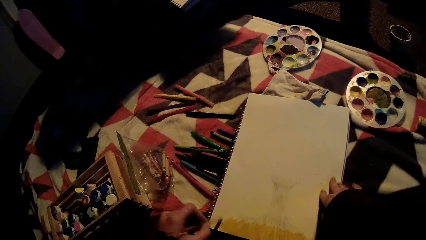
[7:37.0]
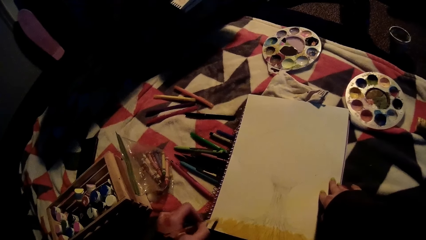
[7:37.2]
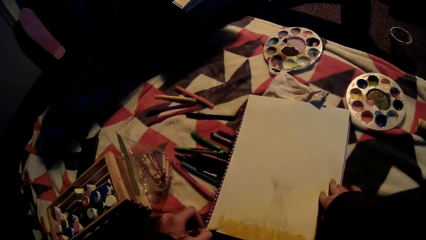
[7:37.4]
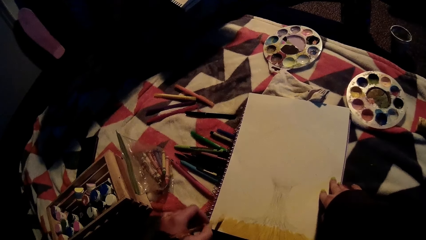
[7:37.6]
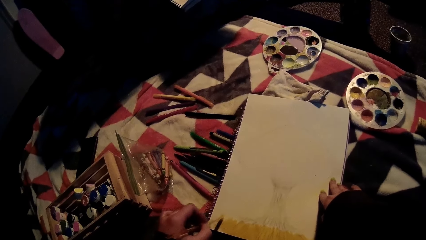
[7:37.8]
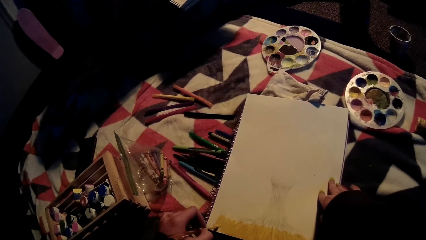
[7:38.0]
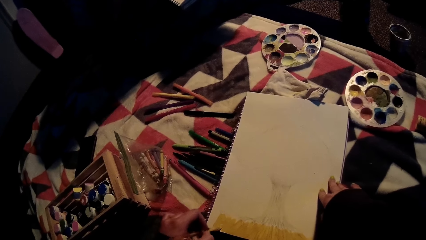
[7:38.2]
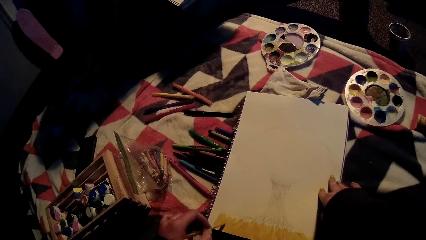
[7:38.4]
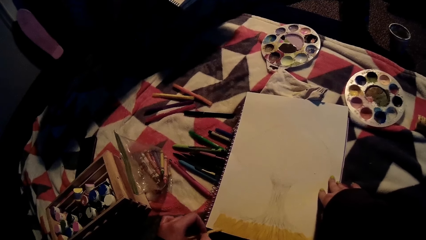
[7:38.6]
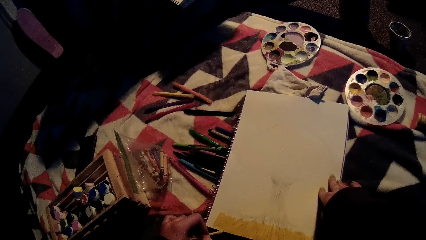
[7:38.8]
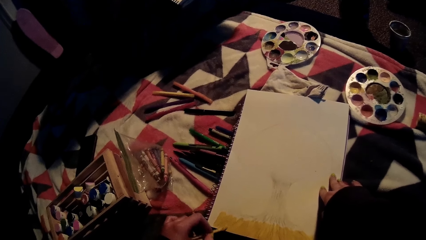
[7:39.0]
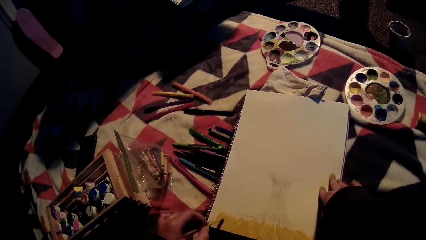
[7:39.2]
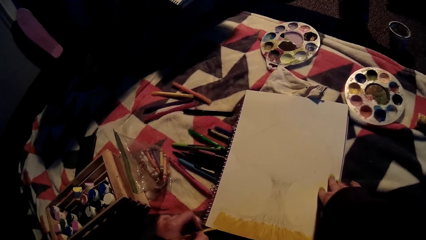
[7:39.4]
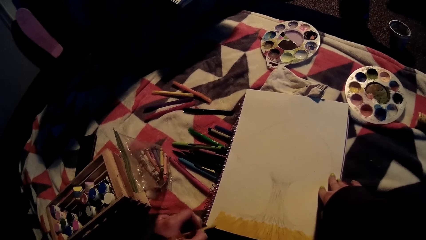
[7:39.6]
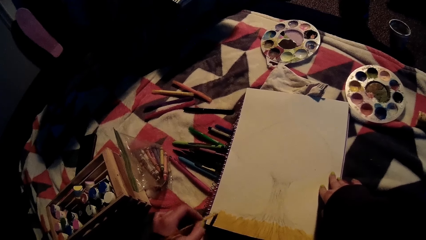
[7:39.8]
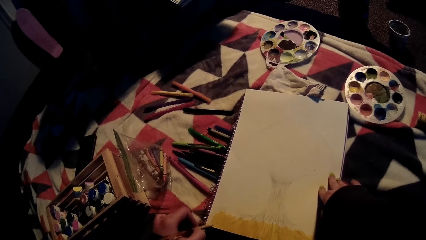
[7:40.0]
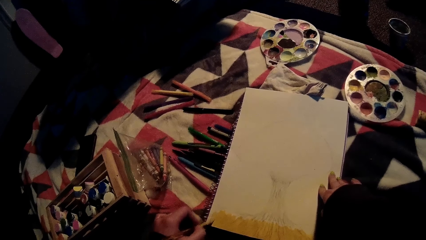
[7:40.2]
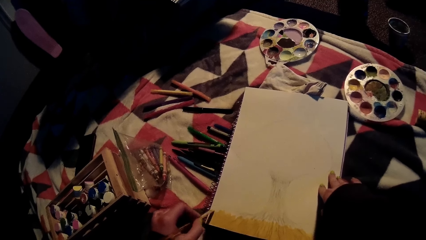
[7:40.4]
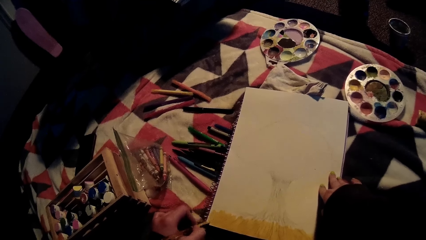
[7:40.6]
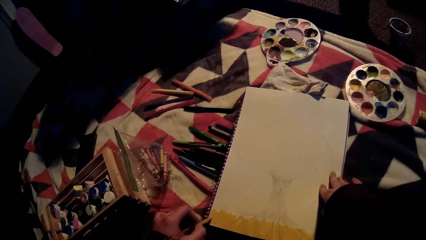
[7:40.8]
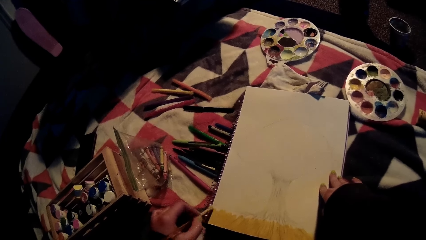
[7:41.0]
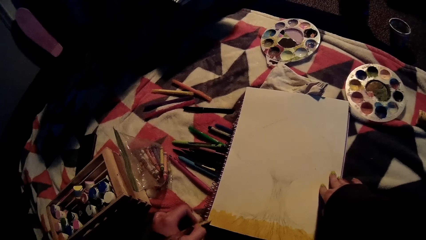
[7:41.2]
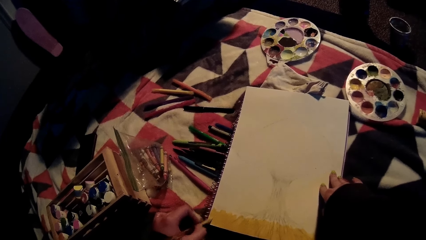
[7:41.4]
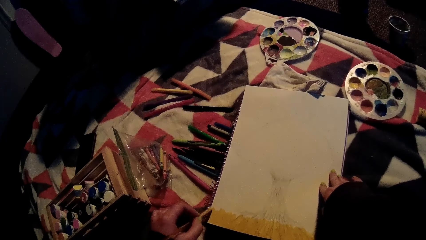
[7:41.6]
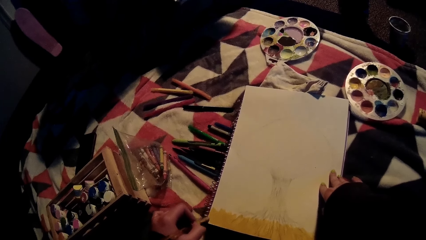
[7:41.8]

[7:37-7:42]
The camera wearer paints on the sketch pad with the paint brush in her left hand.

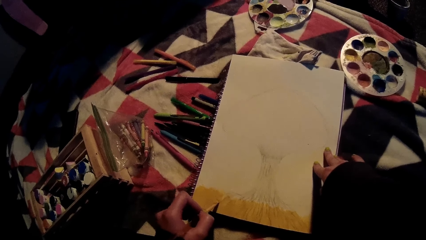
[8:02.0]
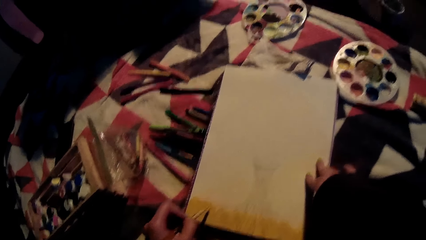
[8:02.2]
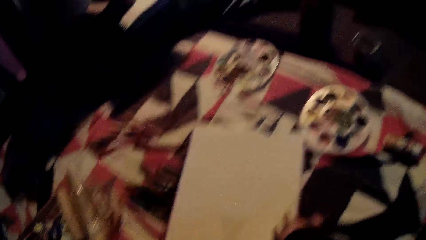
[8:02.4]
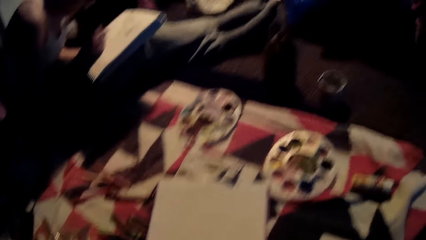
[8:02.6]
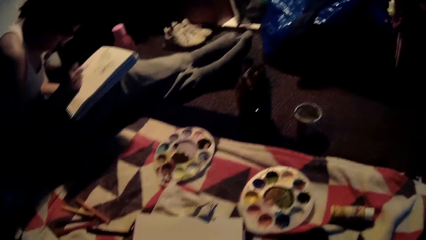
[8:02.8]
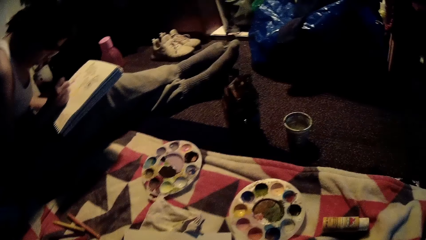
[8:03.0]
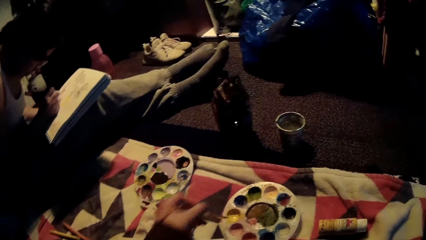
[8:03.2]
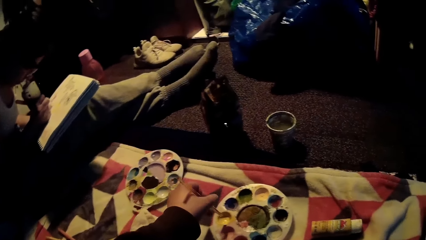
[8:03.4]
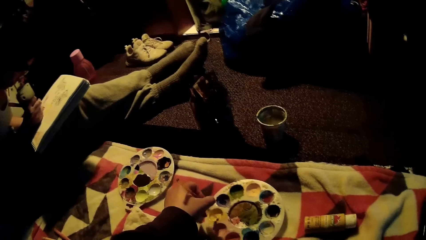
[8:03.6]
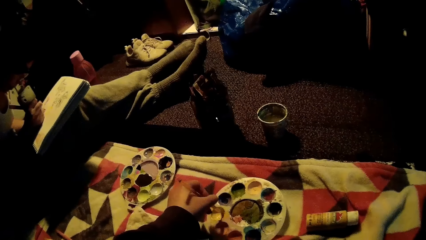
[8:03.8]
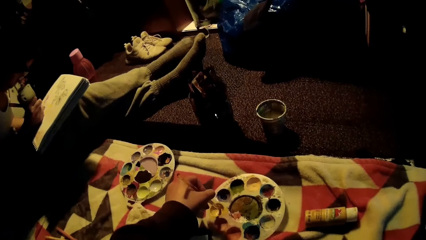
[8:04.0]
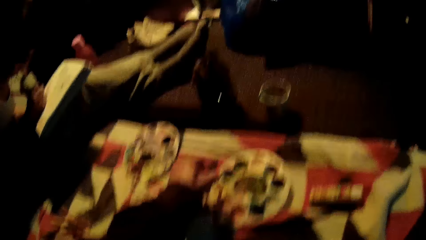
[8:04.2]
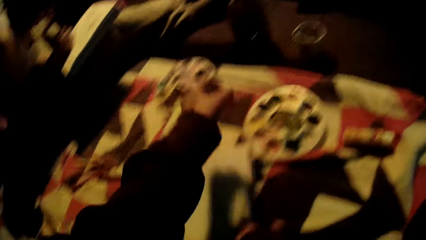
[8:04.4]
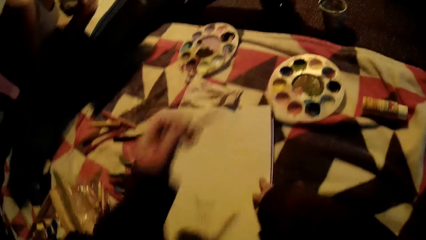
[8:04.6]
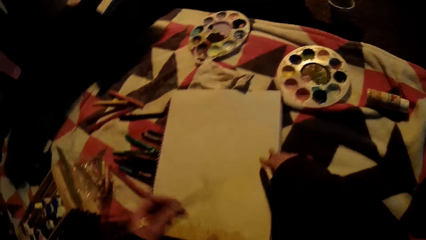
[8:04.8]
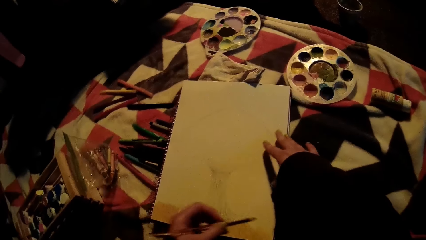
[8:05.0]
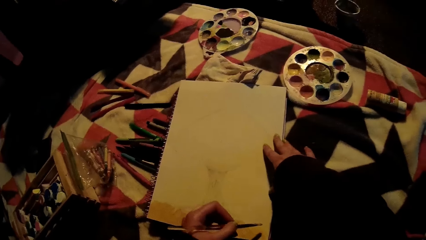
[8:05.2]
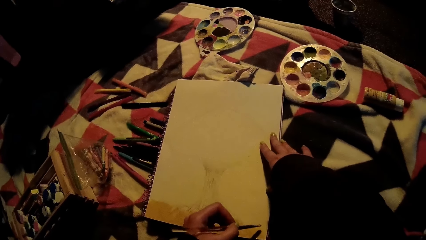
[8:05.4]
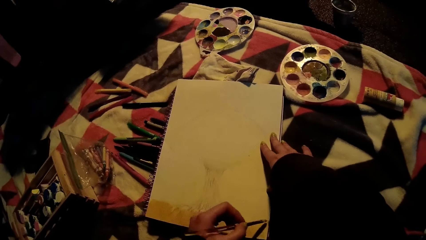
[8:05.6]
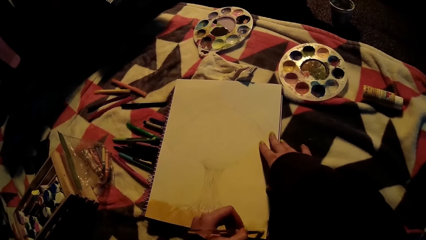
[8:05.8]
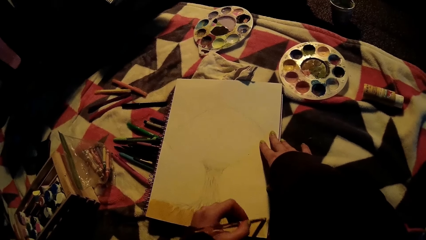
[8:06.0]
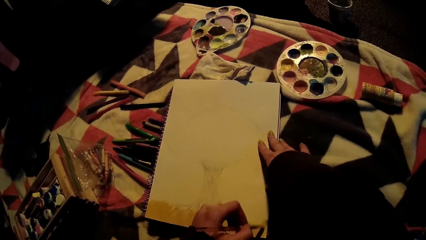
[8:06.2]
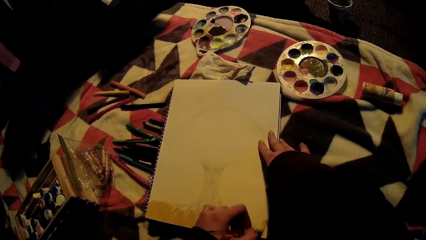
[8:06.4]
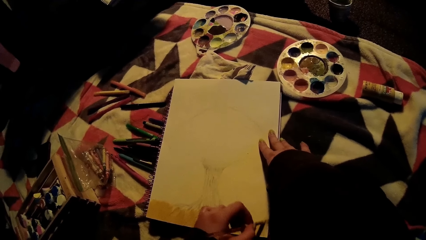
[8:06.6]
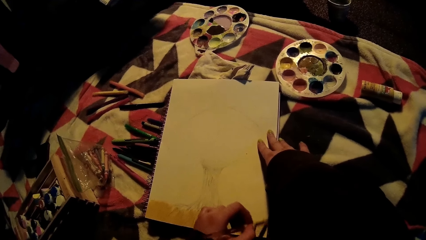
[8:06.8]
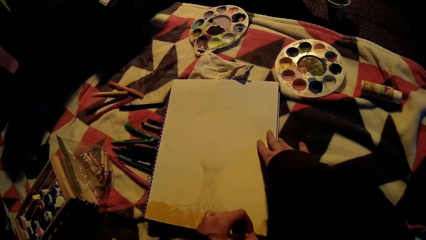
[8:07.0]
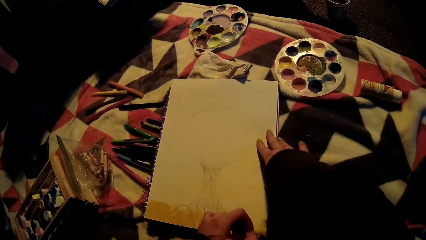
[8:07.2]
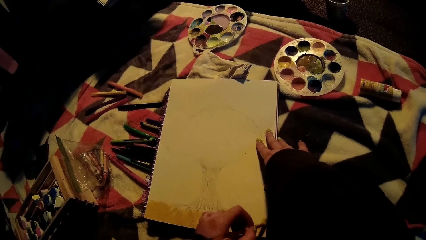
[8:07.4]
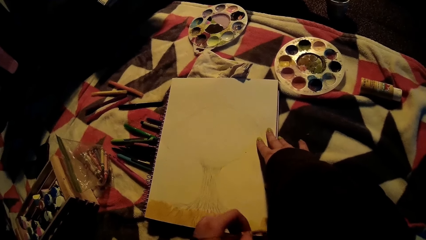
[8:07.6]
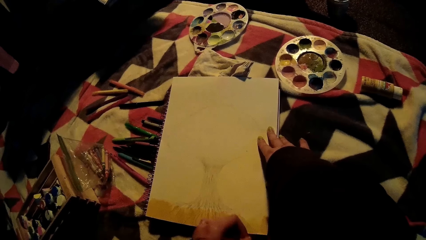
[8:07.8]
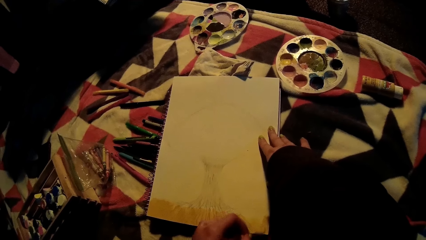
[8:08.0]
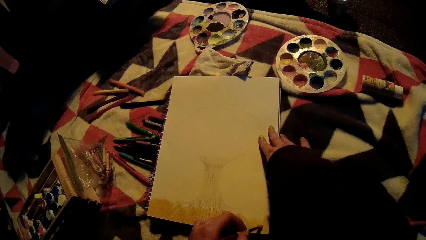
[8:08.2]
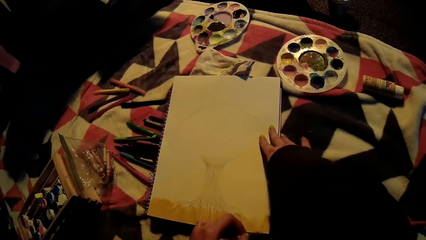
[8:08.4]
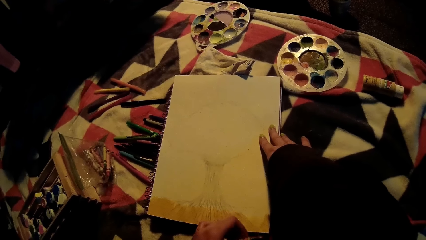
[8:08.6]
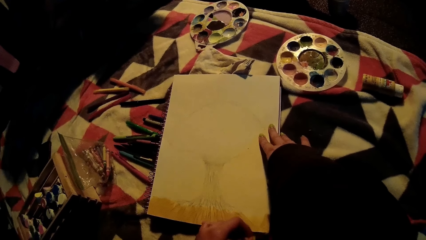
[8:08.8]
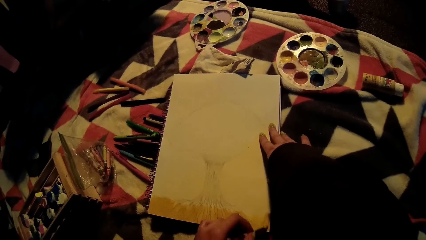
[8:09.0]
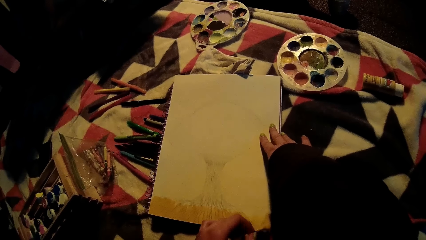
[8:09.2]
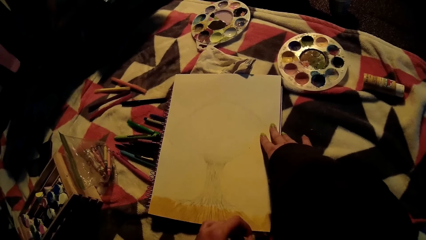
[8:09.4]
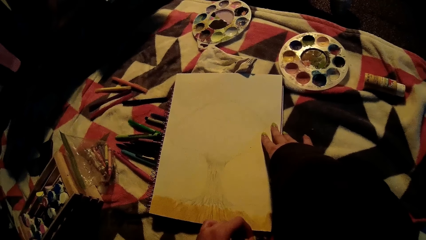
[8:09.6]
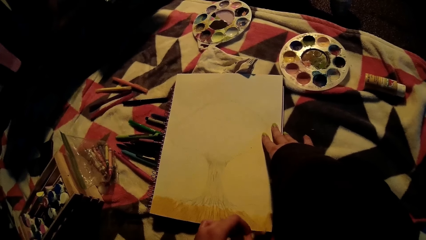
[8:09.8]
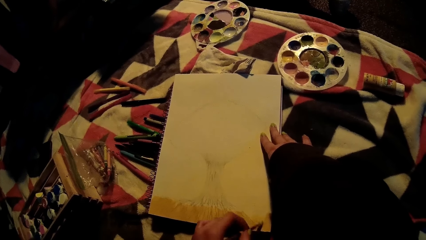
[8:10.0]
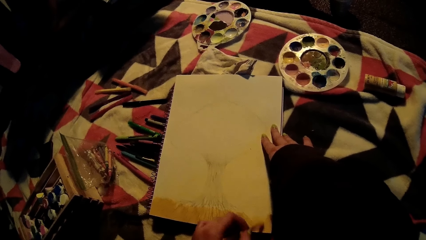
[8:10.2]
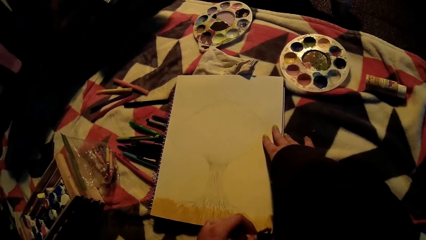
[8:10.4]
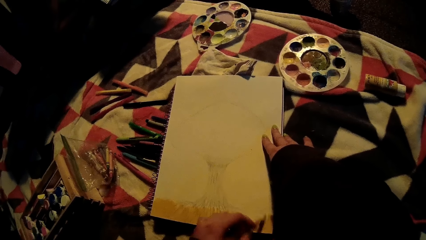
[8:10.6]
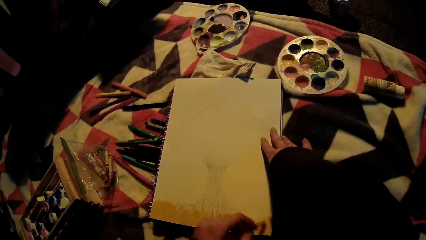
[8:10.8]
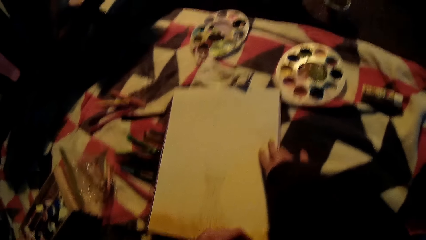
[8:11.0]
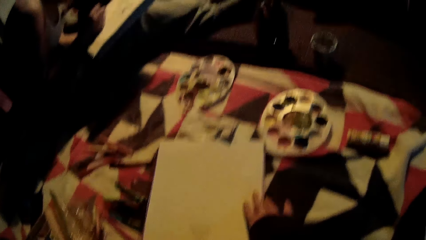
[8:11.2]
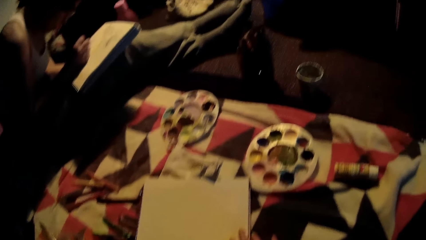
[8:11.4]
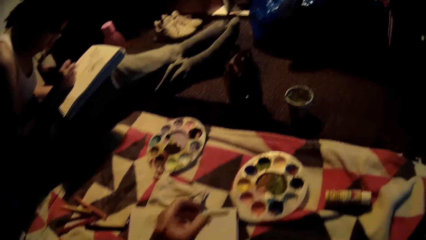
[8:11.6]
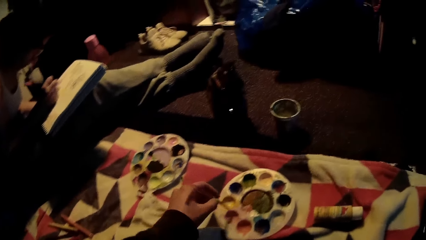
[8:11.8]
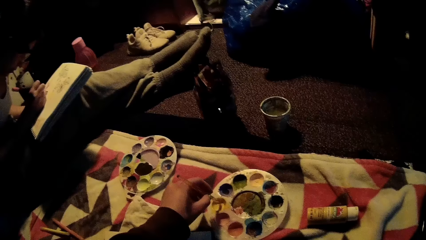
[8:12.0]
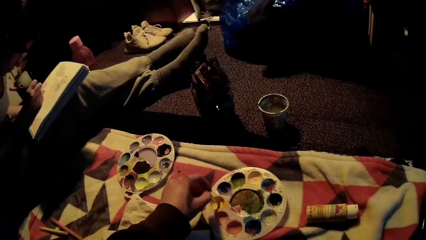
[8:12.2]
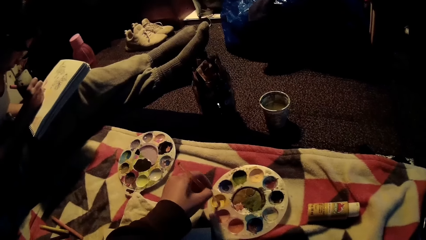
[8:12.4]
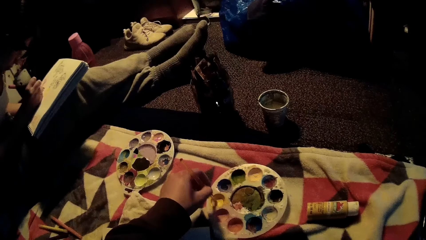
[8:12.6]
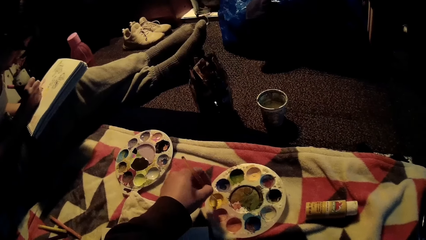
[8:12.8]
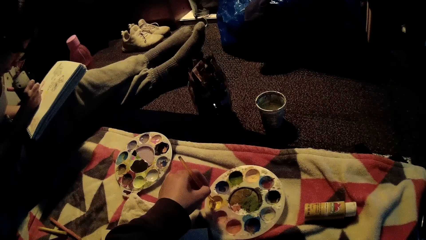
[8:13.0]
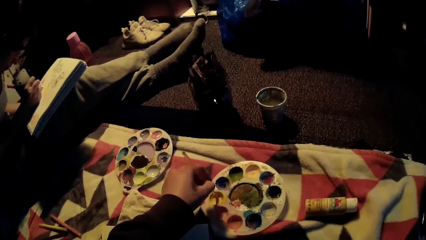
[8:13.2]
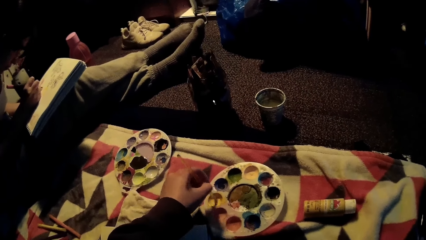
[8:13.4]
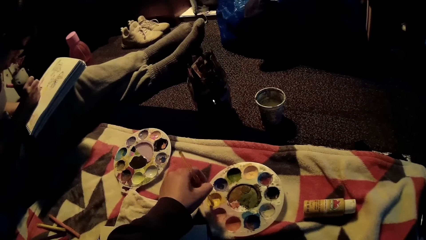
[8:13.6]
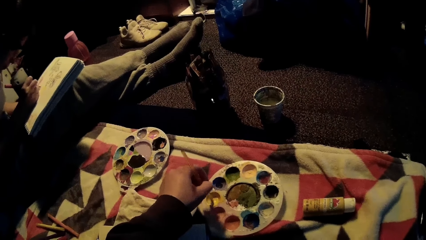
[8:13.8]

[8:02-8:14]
The camera wearer dips the paint brush in a yellow color on the palette with her left hand. She paints on the sketch pad with the paint brush in her left hand. She dips the paint brush in the yellow color on the palette with her left hand.
